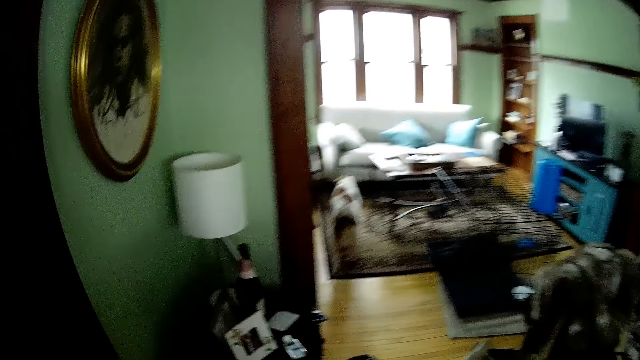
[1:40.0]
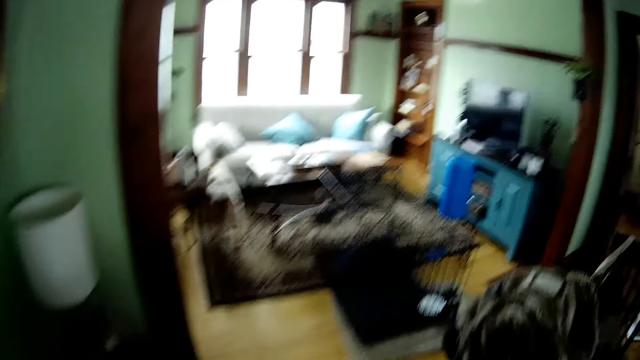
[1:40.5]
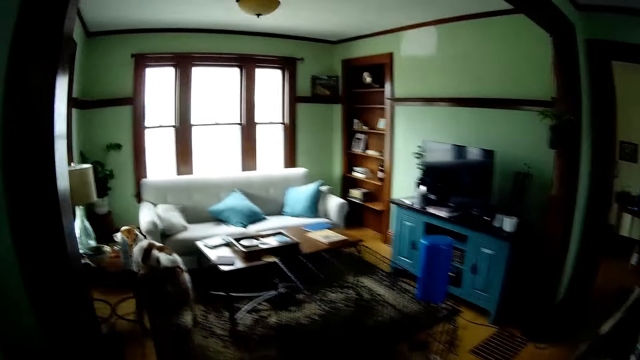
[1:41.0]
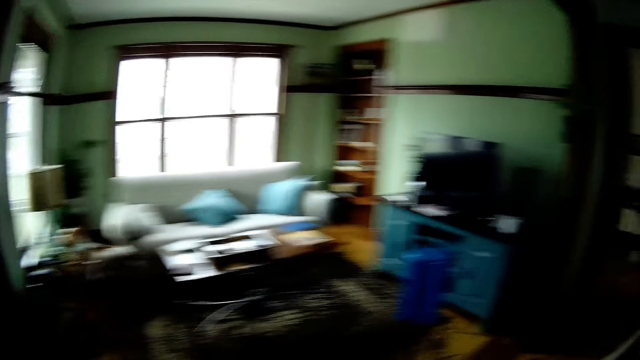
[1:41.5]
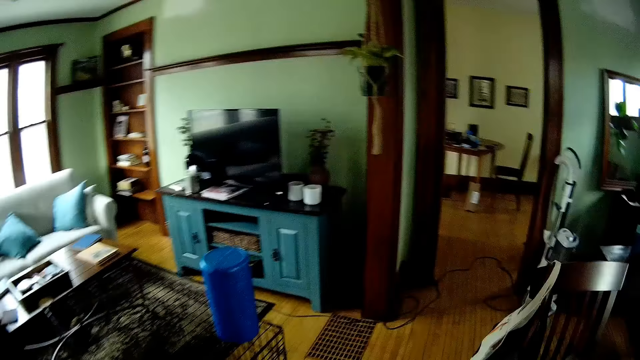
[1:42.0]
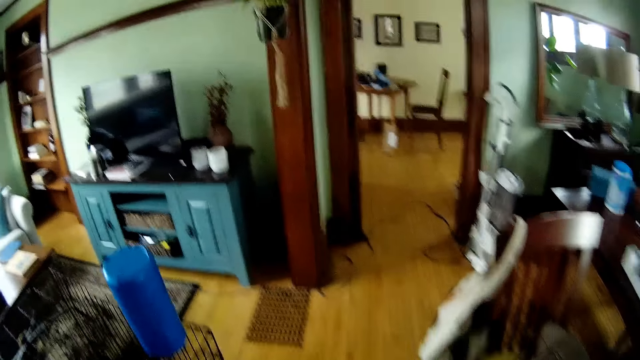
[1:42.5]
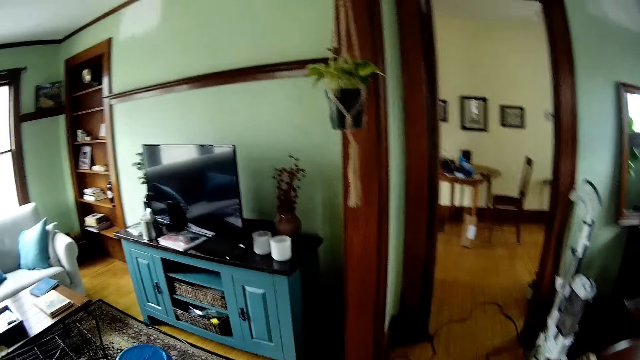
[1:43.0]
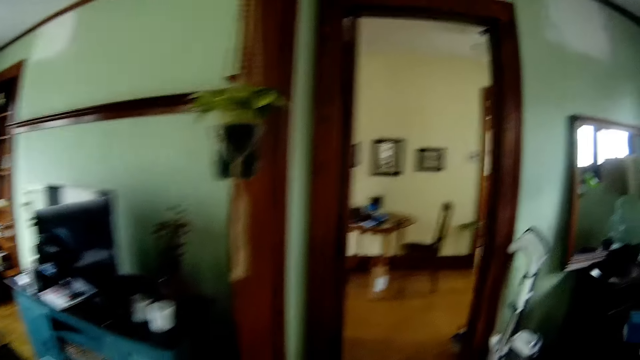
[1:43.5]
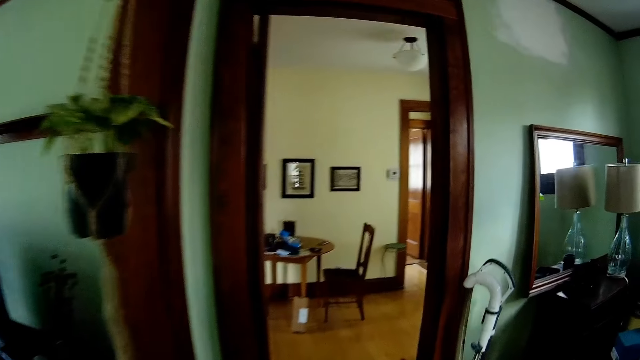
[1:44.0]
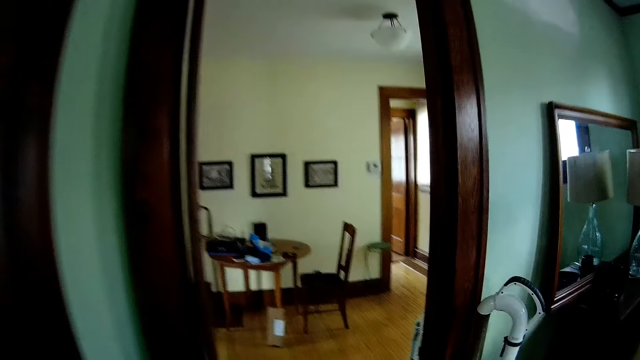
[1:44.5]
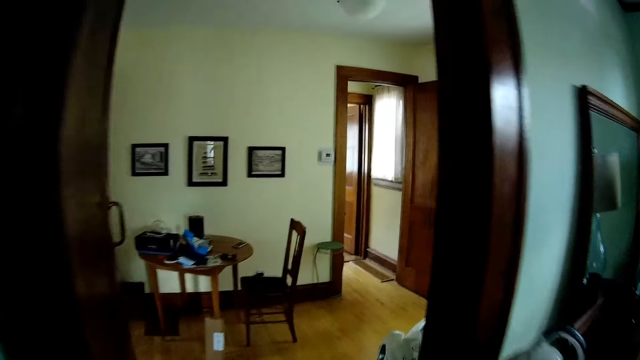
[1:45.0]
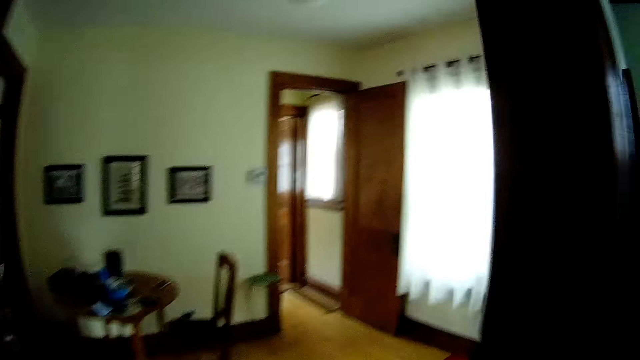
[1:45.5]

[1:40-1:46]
The camera wearer walks around the house. They walk to a work station.

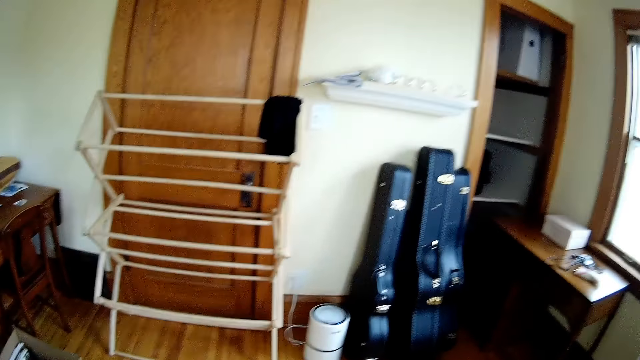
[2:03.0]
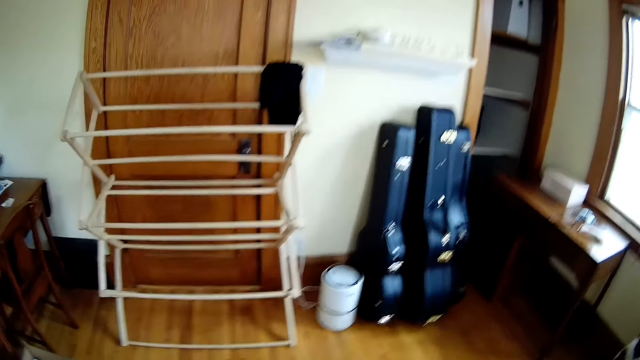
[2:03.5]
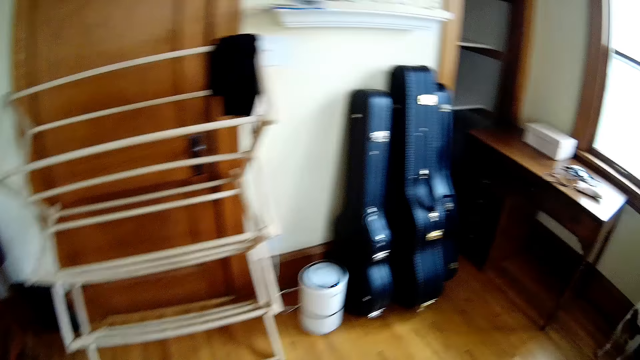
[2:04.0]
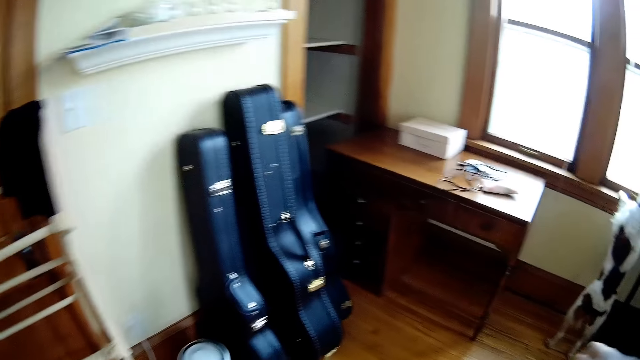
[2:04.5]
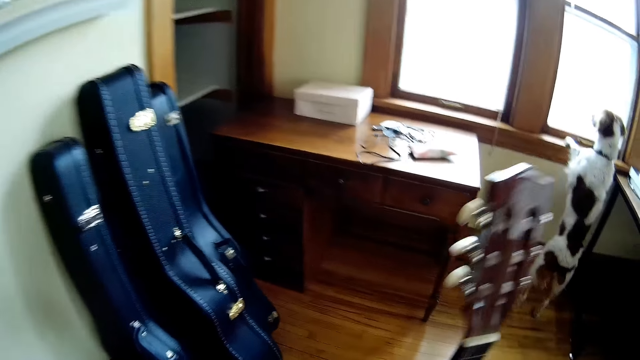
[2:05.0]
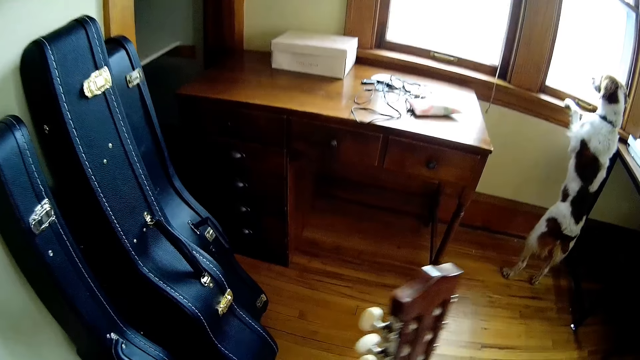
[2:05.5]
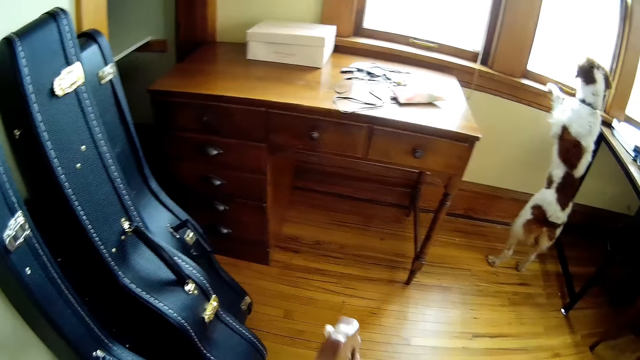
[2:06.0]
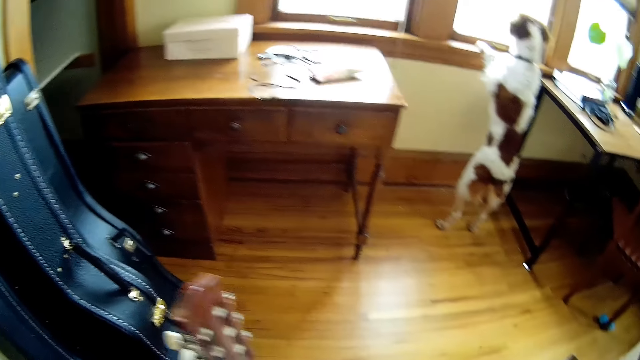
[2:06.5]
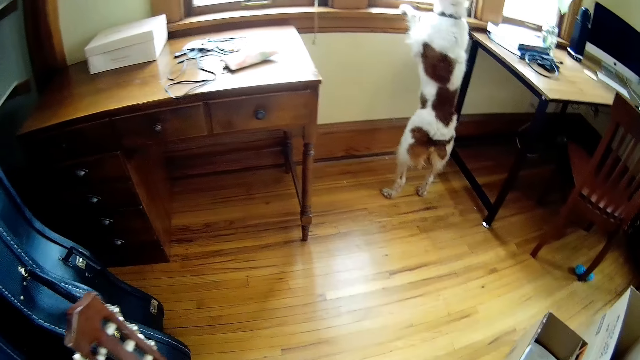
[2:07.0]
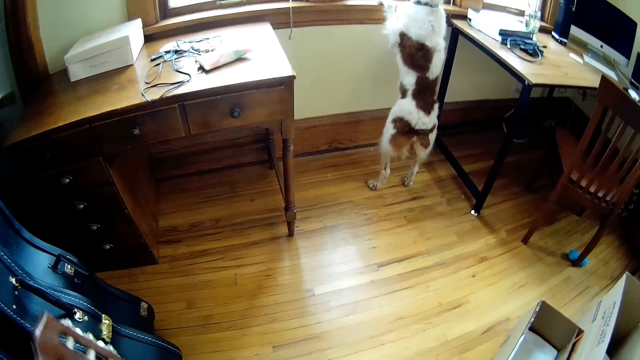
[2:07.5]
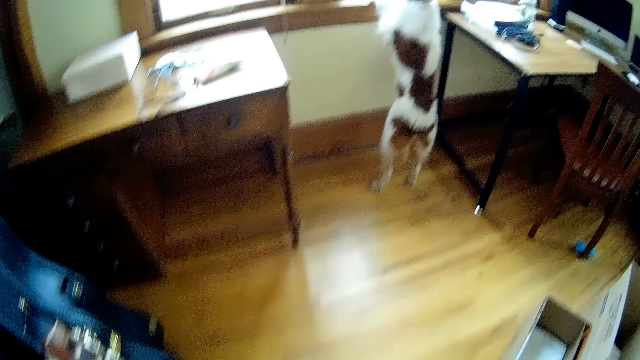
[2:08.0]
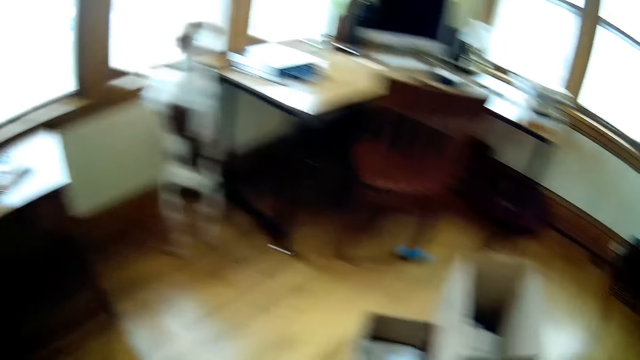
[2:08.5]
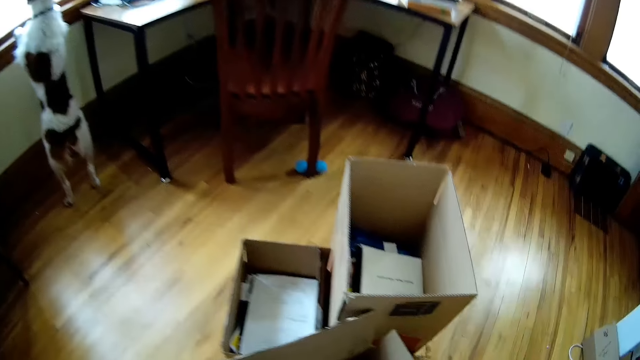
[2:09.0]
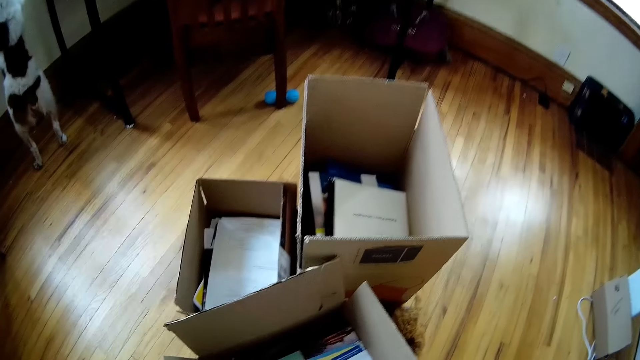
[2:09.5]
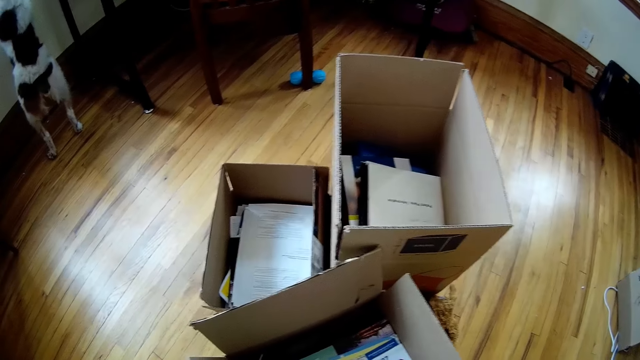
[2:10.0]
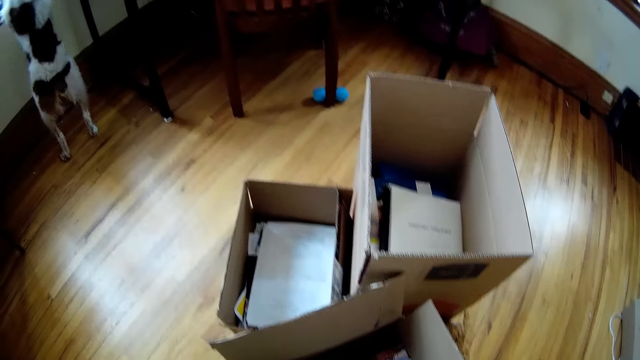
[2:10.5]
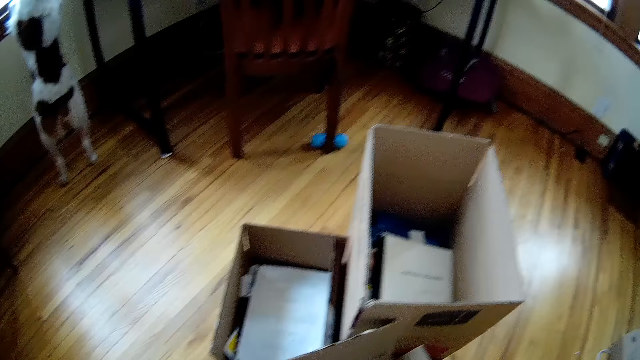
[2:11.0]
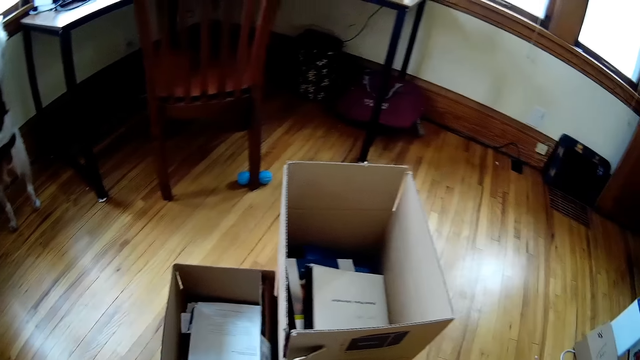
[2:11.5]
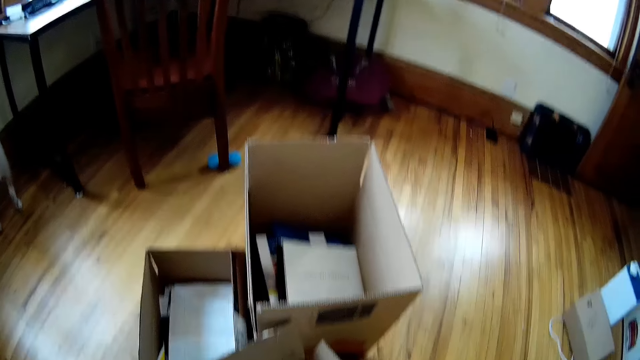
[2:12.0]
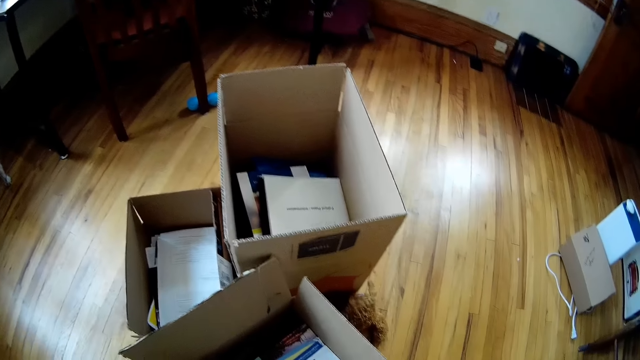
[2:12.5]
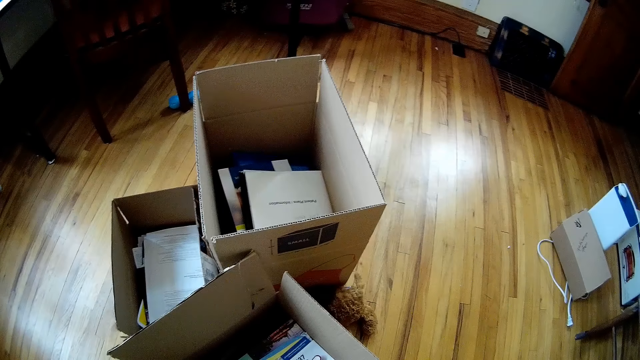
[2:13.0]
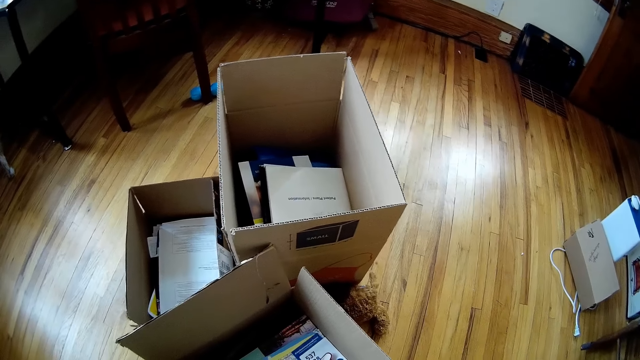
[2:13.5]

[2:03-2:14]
The camera wearer drops a guitar on the floor with his right hand. He looks into the box.

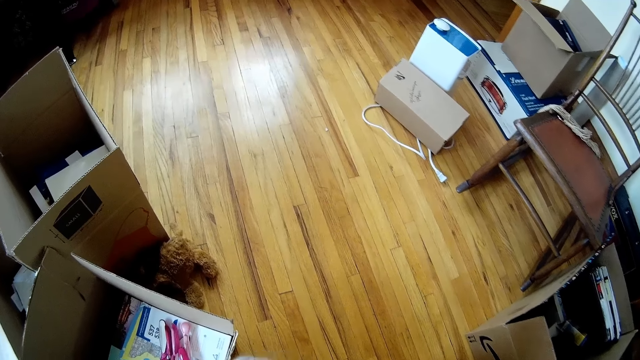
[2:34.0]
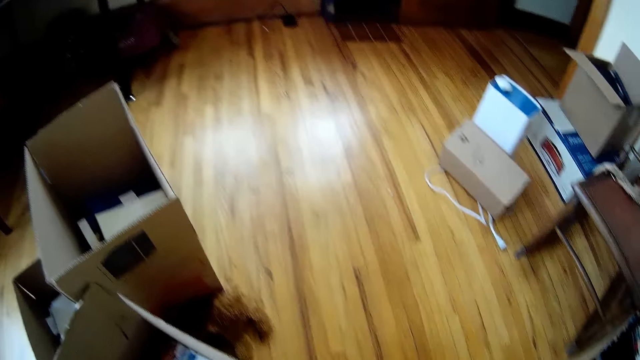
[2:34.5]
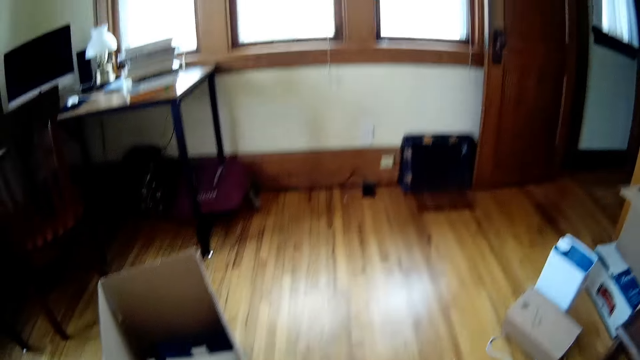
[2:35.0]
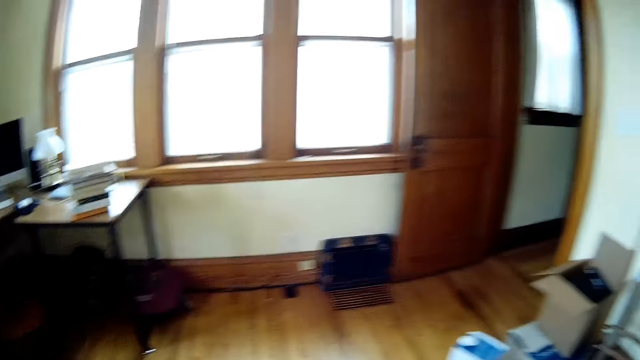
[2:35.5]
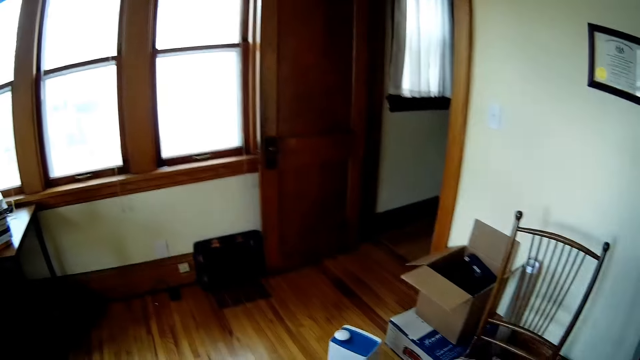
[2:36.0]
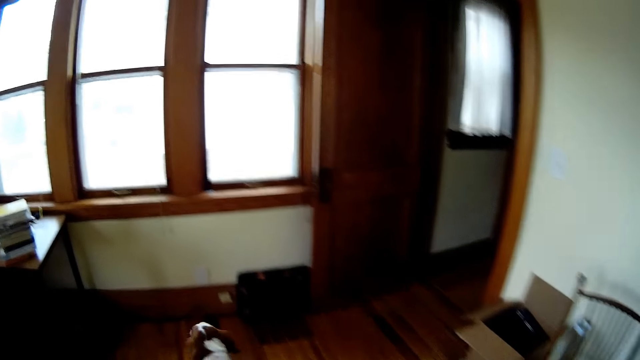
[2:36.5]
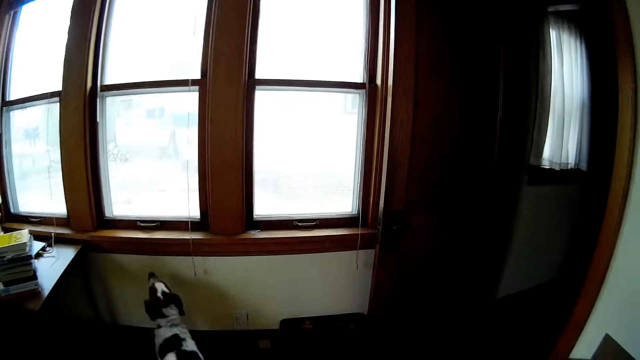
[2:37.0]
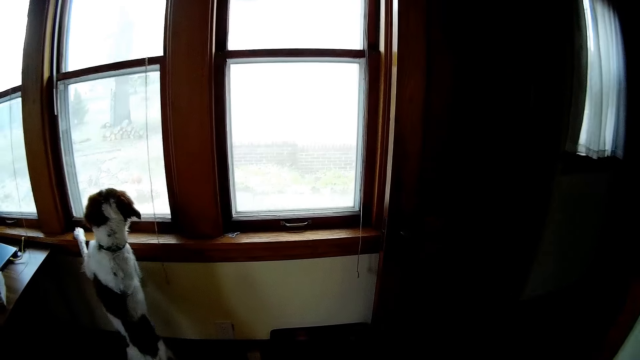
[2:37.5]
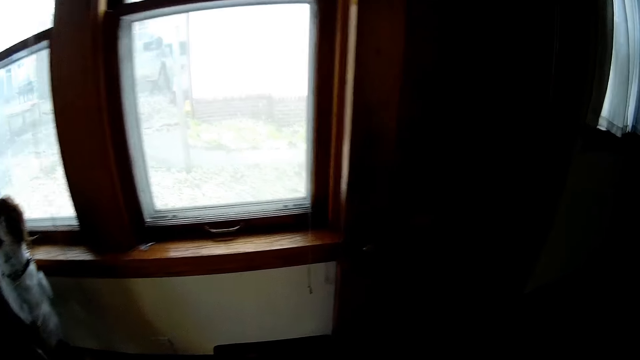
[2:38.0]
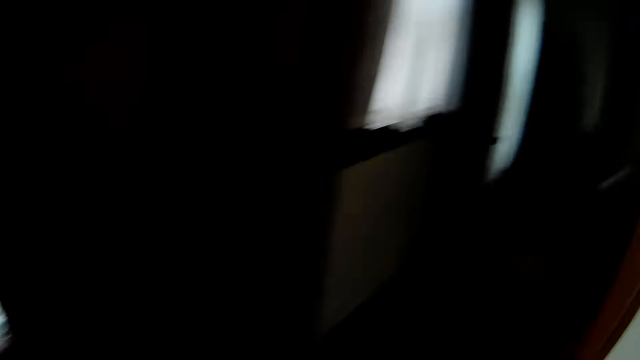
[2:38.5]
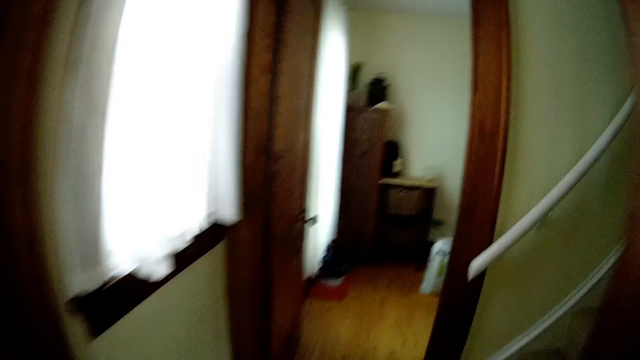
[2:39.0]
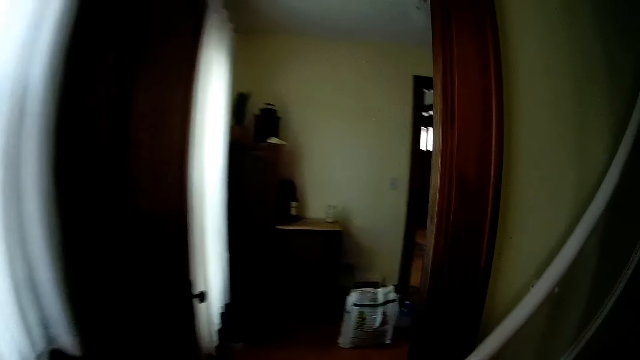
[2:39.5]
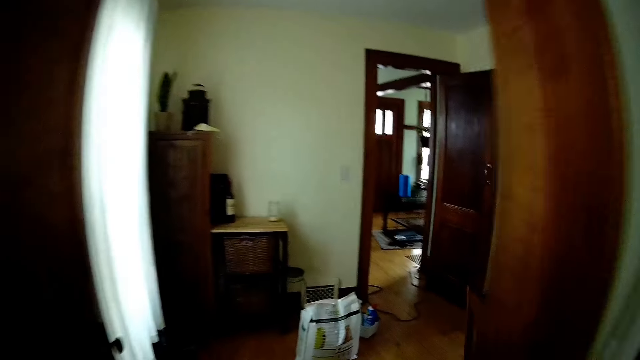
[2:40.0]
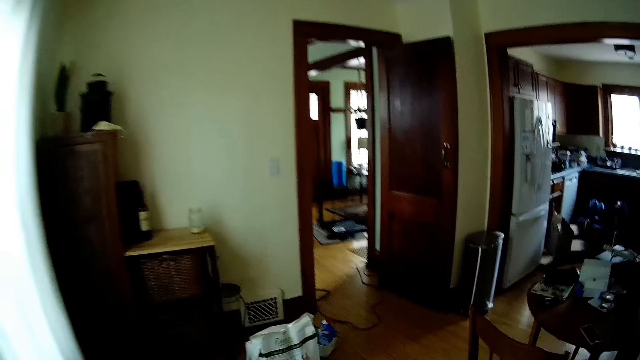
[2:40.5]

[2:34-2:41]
The camera wearer walks around the house. They walk to a door.
